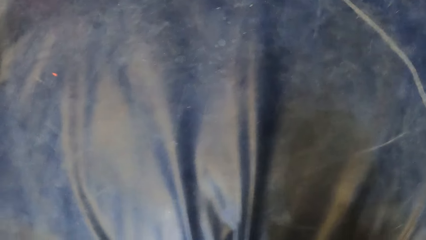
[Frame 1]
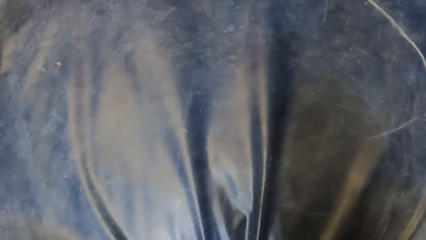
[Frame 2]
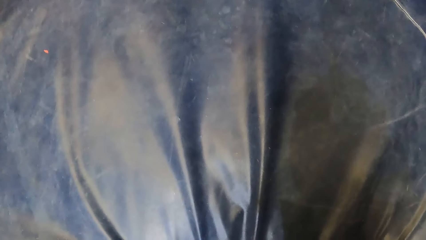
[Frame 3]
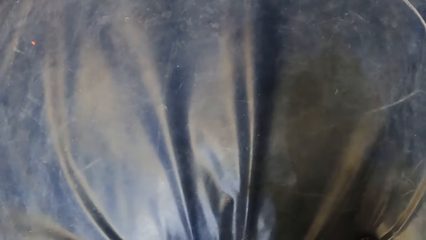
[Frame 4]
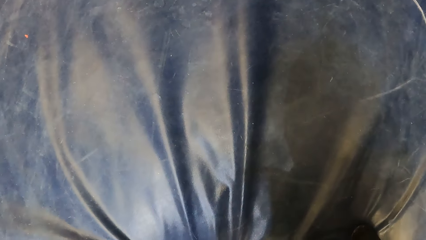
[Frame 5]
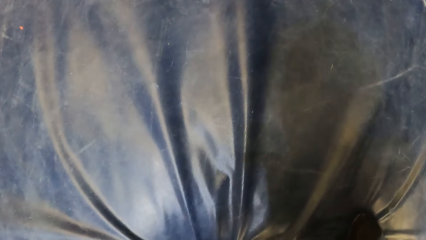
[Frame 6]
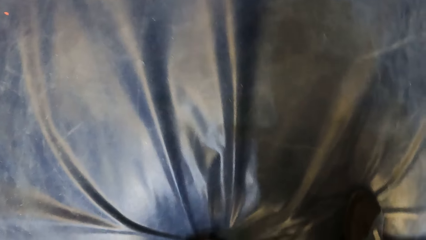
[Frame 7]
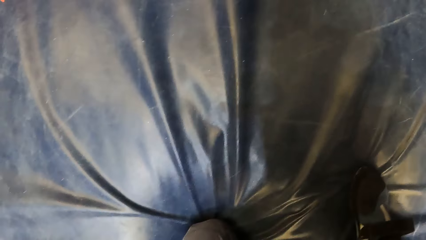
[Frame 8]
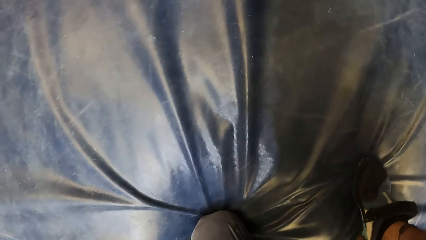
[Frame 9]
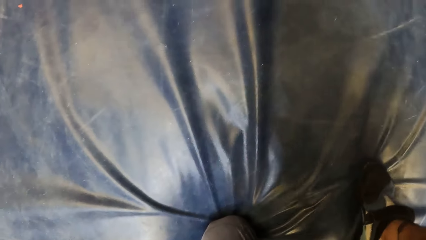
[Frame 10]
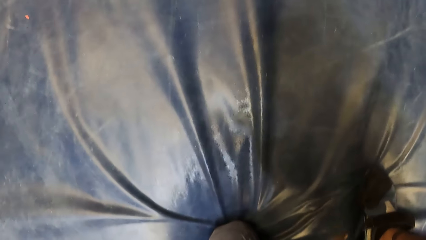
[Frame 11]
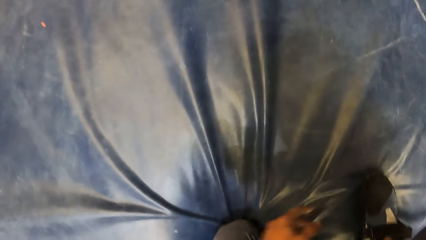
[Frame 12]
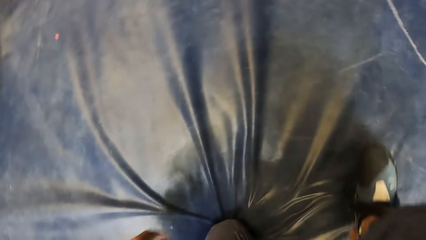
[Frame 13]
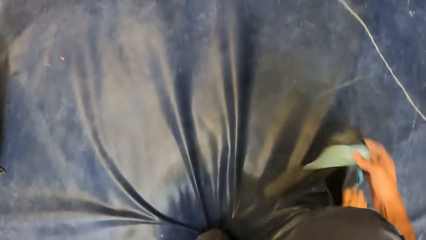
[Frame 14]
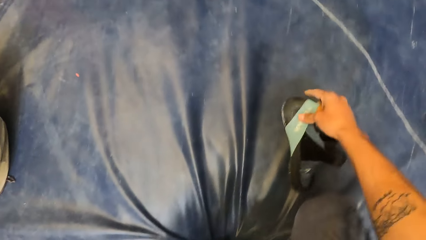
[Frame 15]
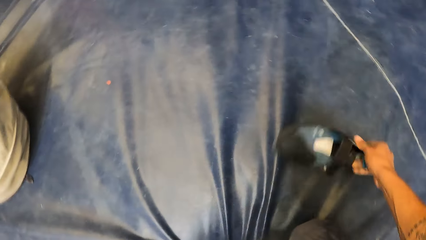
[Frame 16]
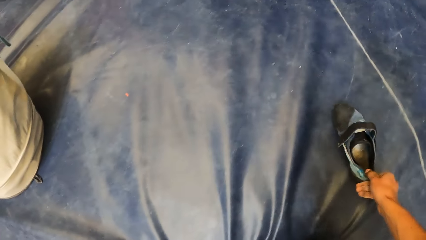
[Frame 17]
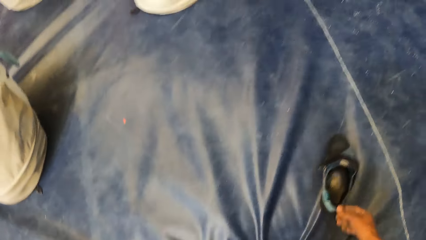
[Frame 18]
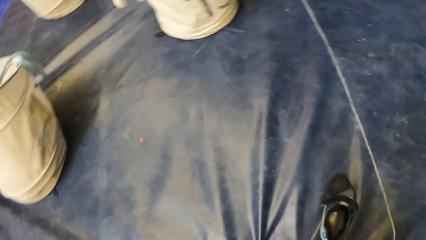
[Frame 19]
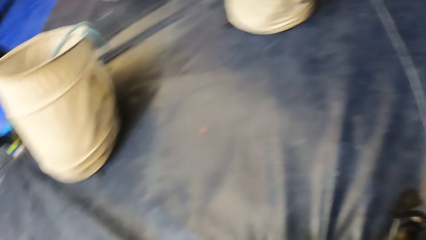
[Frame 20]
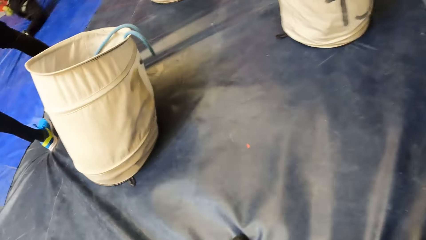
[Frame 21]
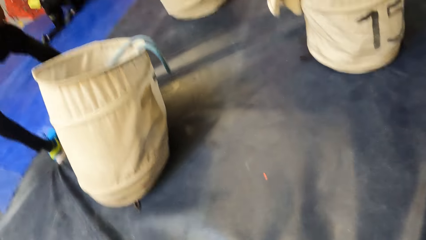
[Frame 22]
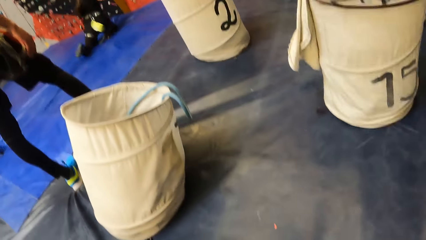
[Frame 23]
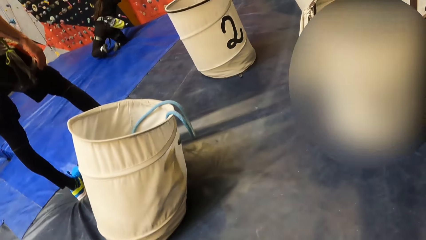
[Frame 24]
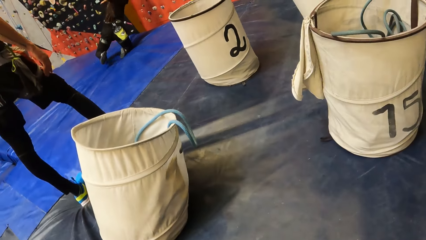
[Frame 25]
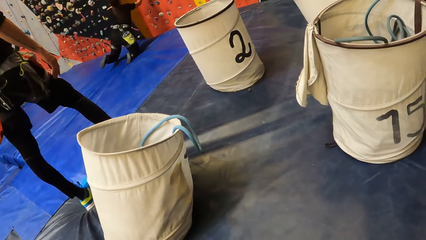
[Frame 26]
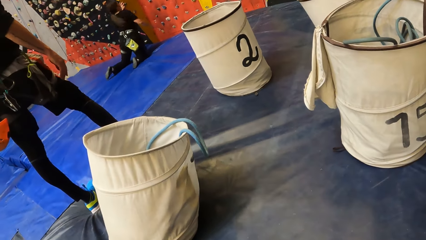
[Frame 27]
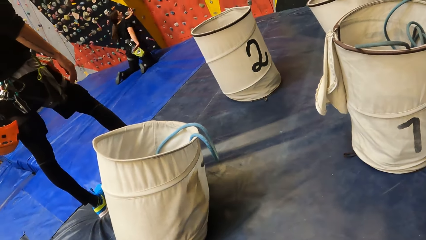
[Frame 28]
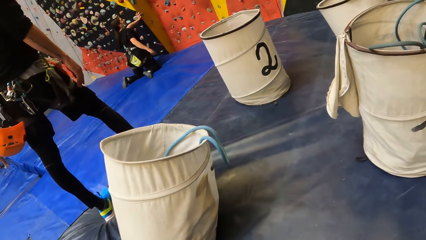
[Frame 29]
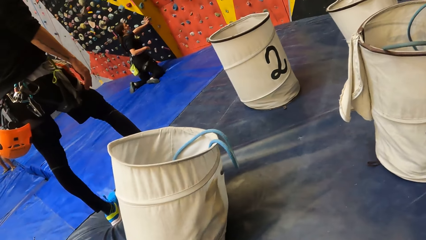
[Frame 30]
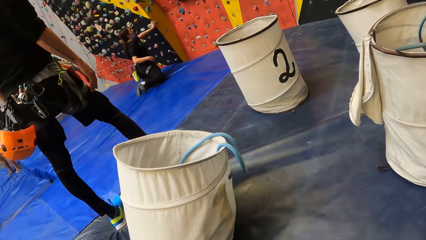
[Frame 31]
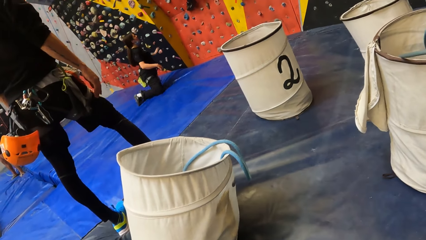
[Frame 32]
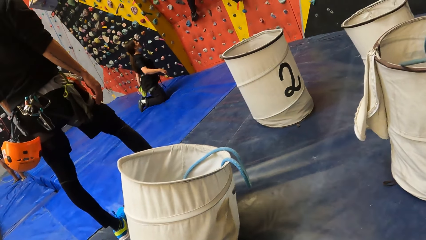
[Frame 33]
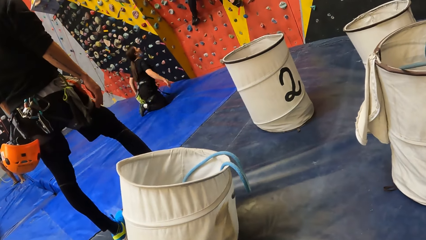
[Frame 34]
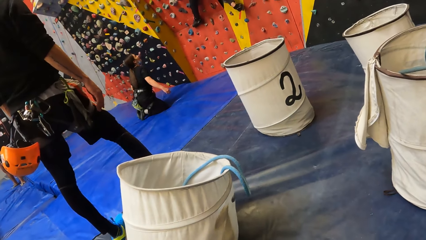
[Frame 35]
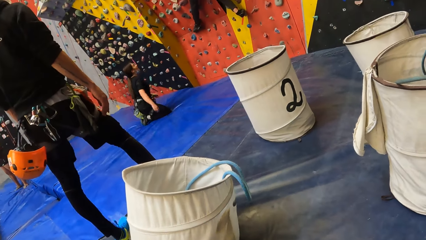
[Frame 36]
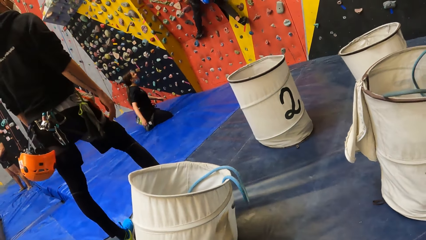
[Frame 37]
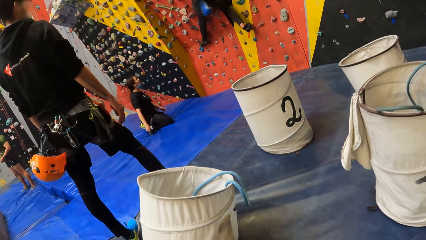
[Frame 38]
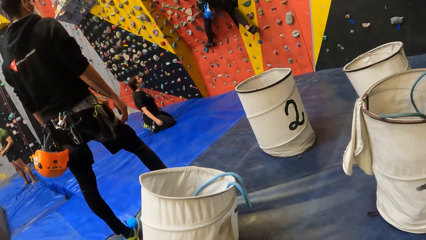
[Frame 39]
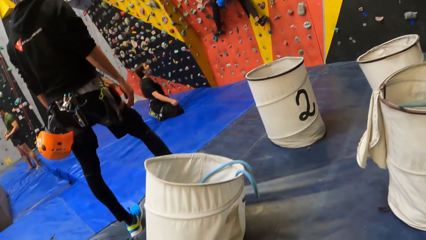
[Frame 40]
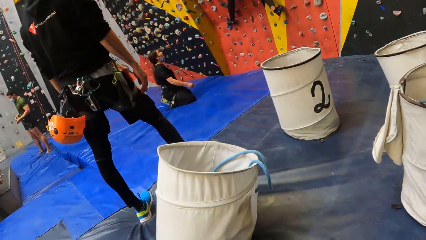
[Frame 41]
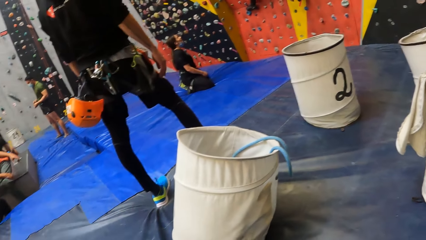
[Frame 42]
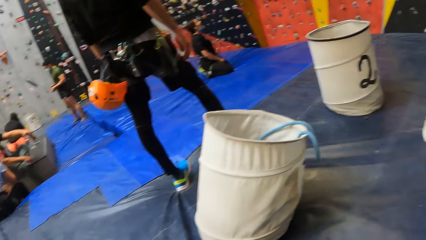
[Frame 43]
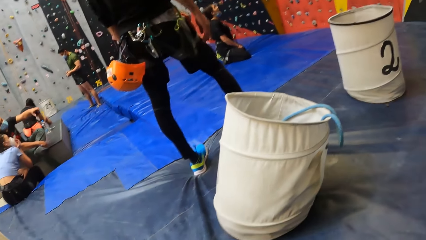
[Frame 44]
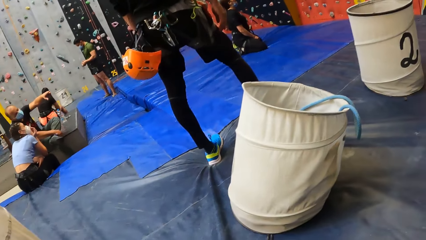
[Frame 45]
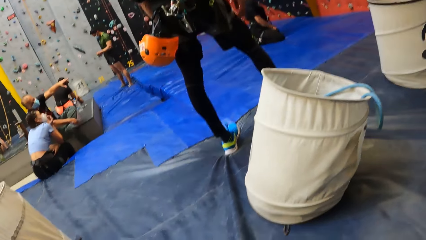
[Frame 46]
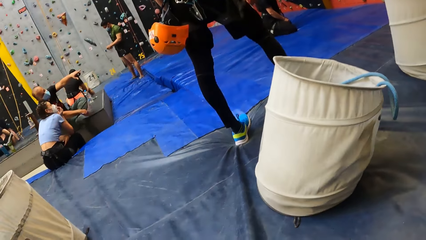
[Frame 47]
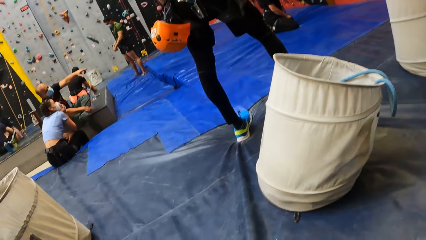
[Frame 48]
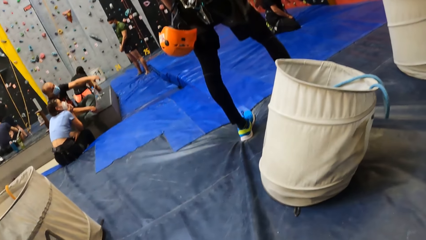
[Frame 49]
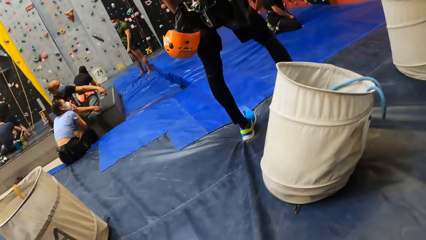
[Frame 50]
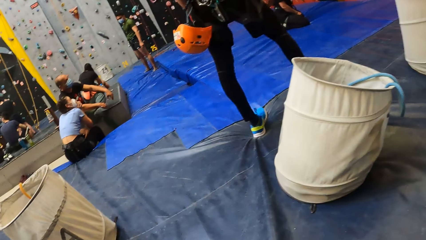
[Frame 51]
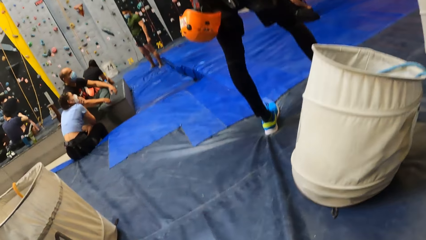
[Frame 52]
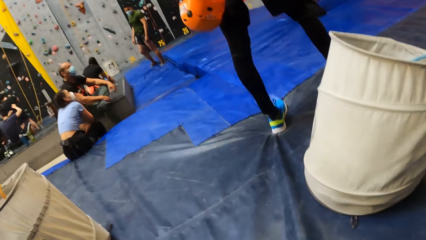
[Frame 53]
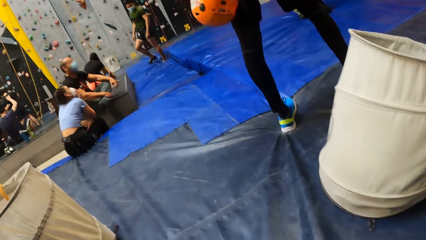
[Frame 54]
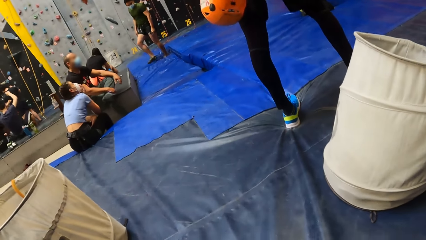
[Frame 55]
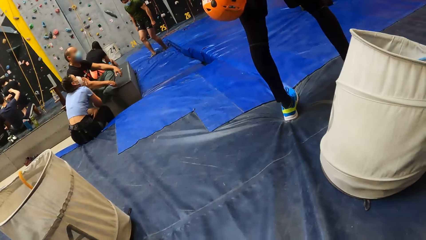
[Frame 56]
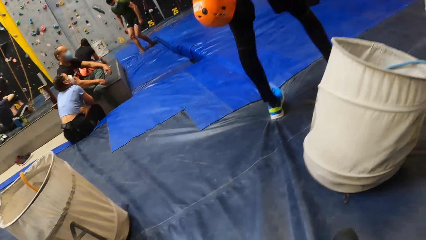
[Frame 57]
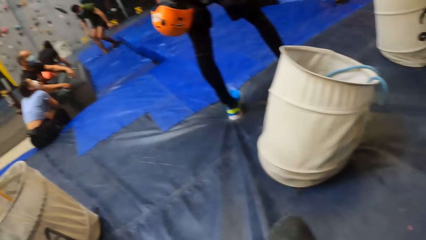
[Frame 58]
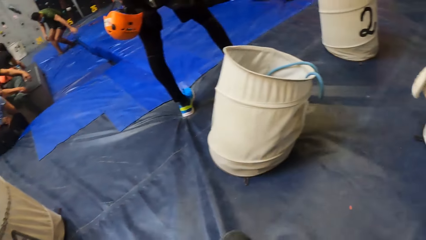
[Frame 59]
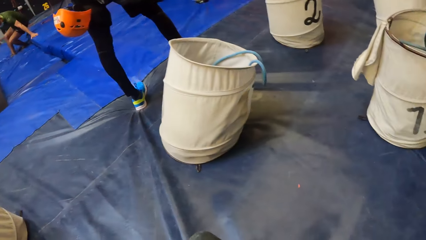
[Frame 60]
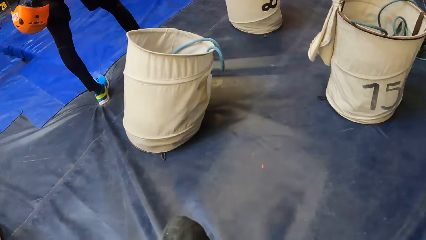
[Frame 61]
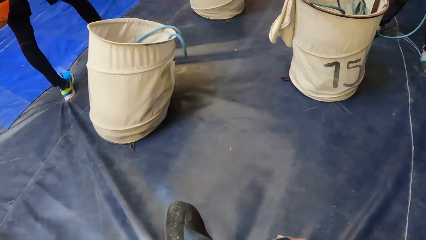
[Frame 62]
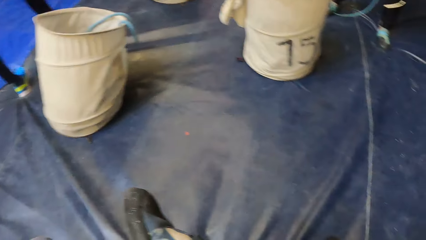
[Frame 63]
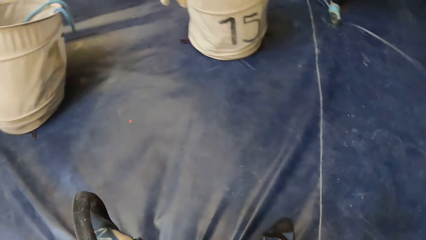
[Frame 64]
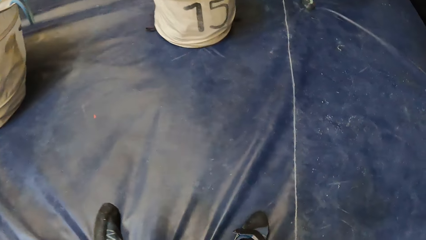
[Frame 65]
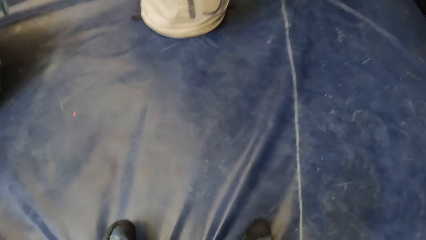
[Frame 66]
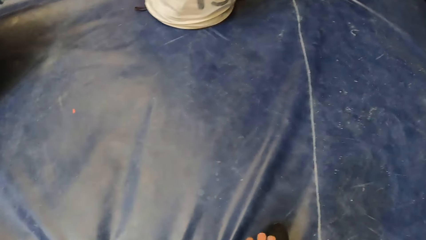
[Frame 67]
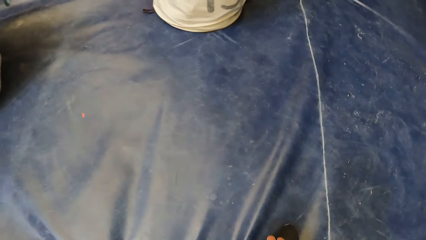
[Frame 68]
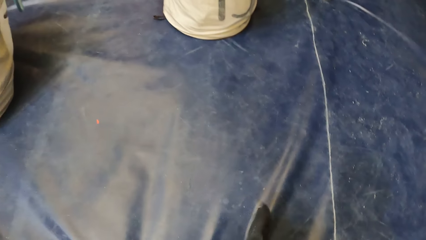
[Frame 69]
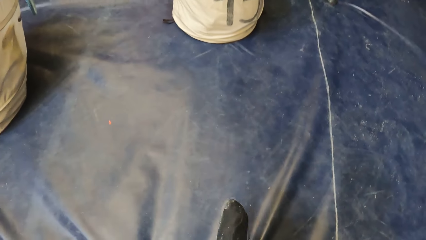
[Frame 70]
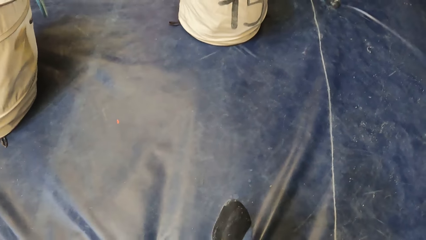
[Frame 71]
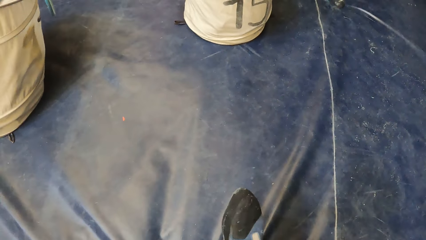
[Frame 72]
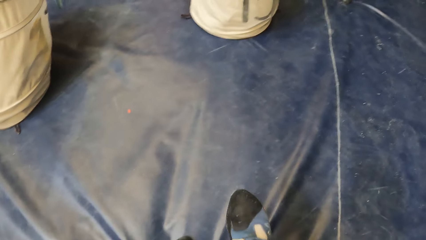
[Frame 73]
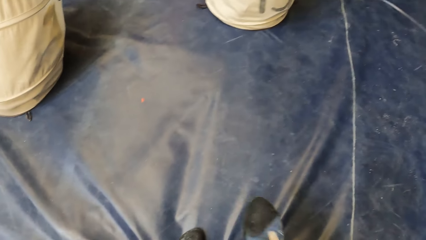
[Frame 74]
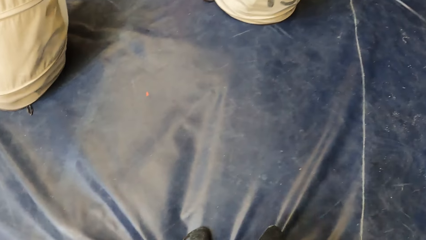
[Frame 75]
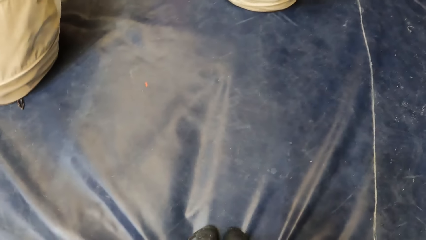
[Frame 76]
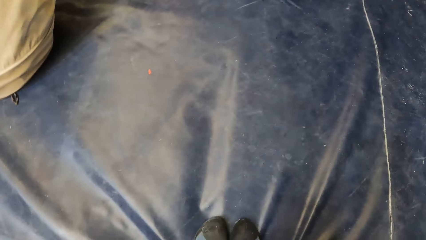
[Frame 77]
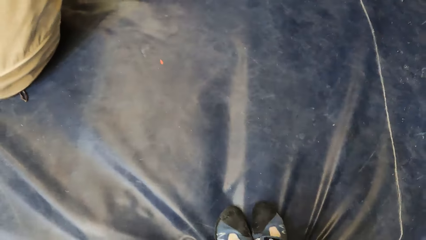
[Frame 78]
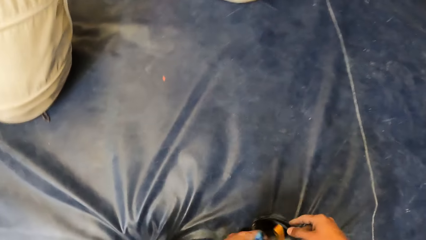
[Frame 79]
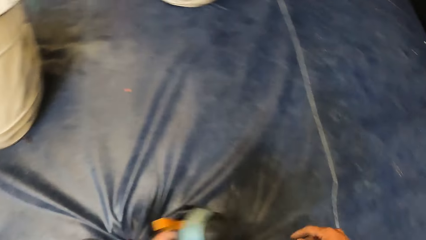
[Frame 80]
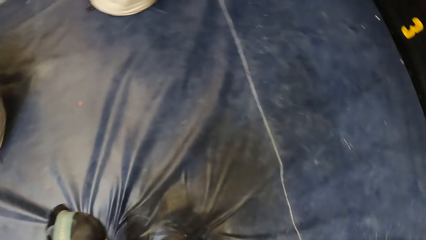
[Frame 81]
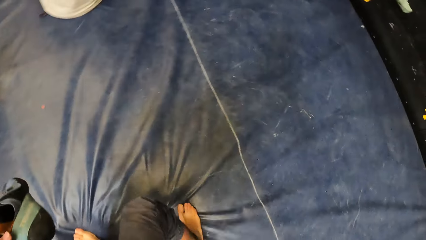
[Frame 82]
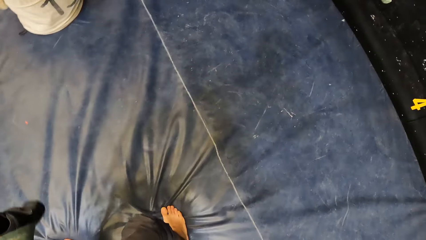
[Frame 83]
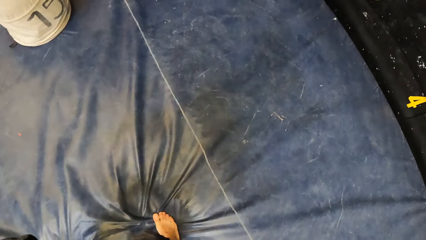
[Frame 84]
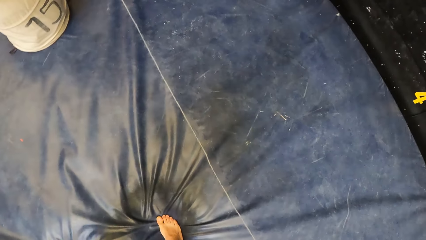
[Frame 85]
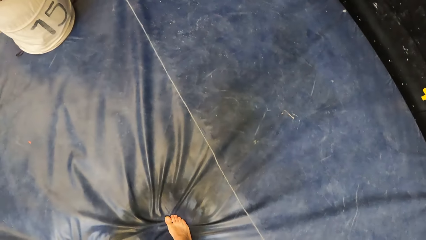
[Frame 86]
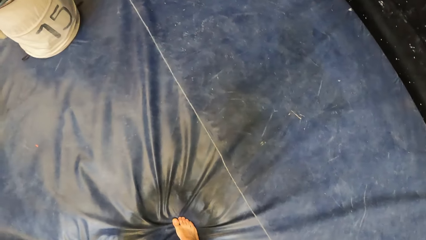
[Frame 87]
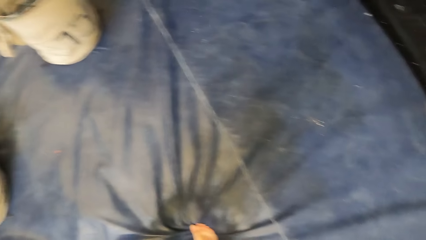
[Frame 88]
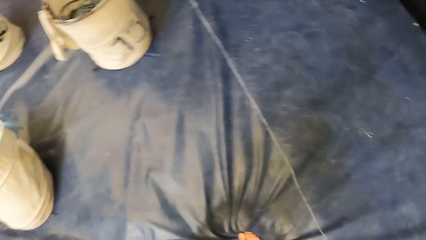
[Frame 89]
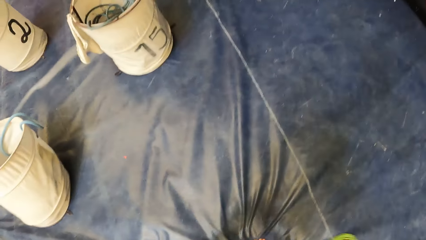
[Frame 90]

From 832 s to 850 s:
The camera wearer takes off shoes. They move the shoe on the floor with the right hand. They look around. A woman moves with knees on the floor. The camera wearer looks around. A man points with the left hand and drops the left hand. The camera wearer looks around. They hold the shoe in hands. They look around.
